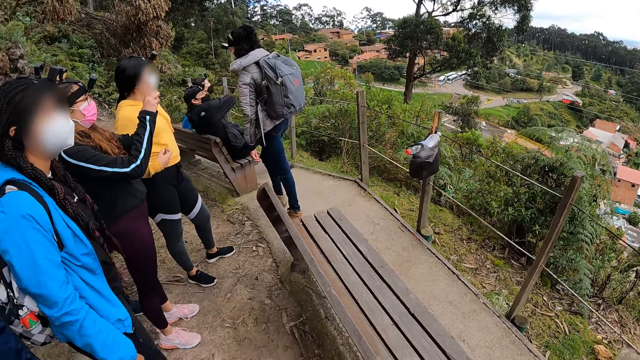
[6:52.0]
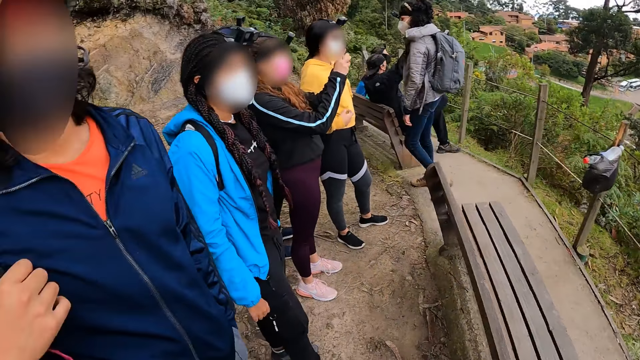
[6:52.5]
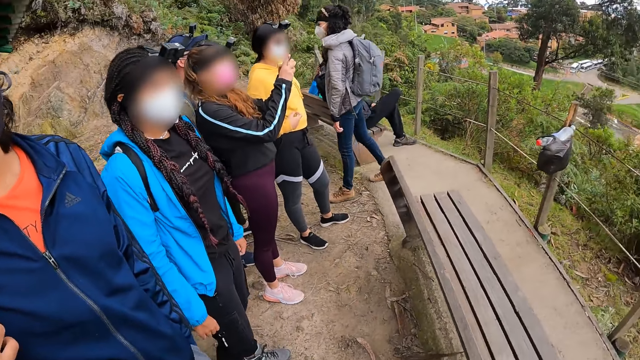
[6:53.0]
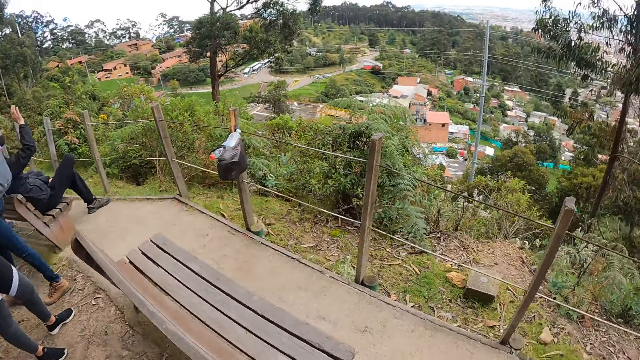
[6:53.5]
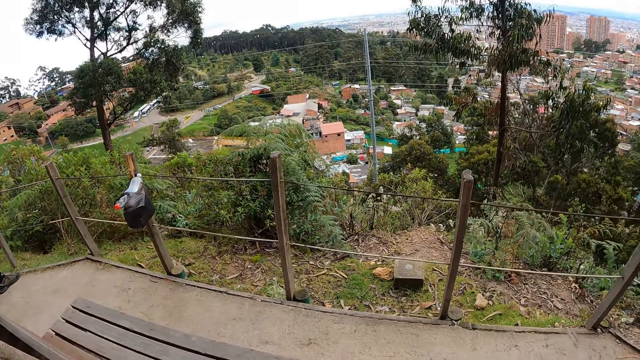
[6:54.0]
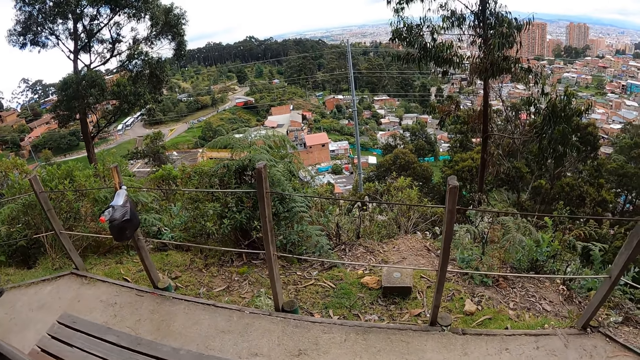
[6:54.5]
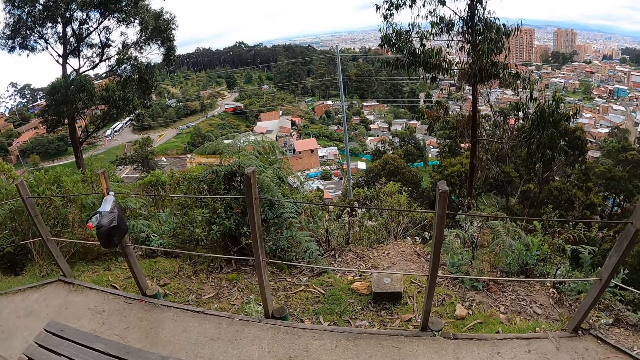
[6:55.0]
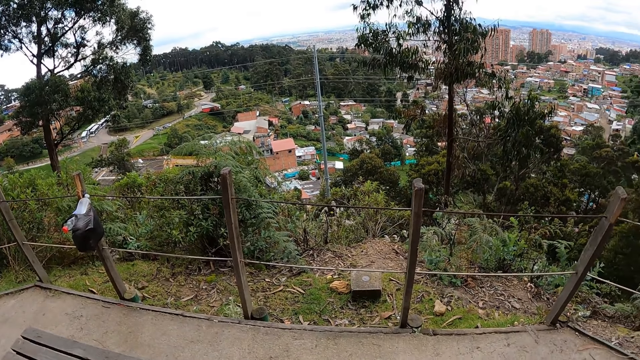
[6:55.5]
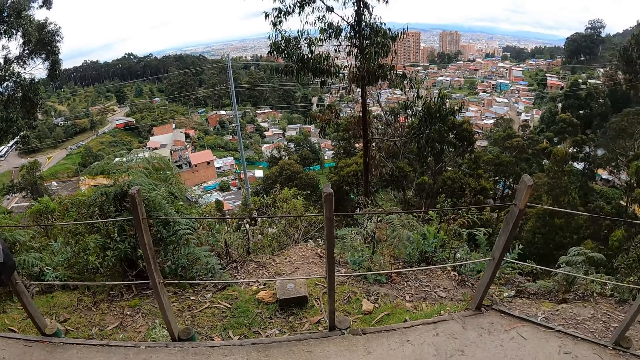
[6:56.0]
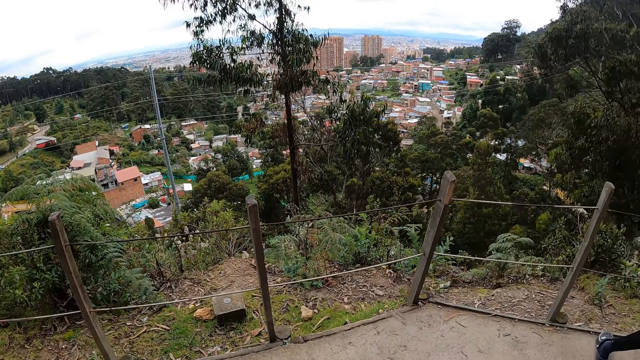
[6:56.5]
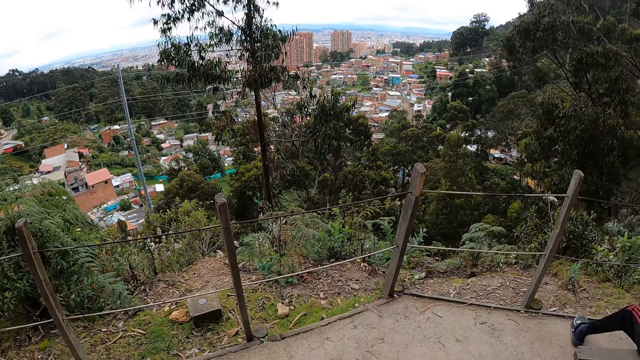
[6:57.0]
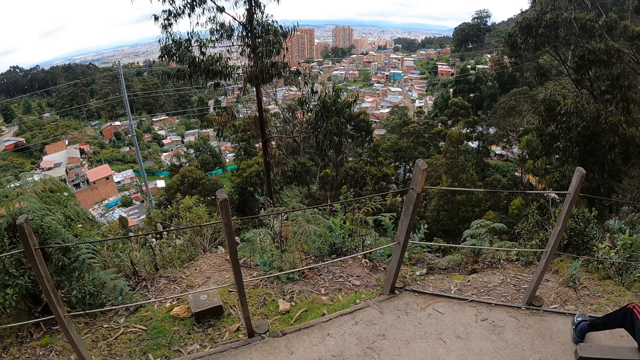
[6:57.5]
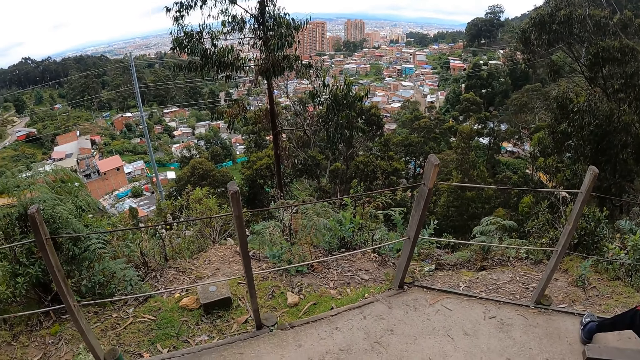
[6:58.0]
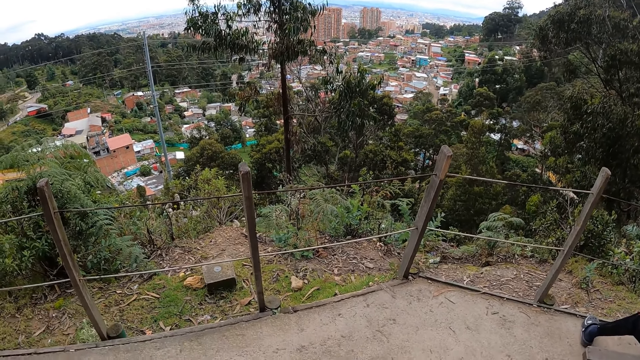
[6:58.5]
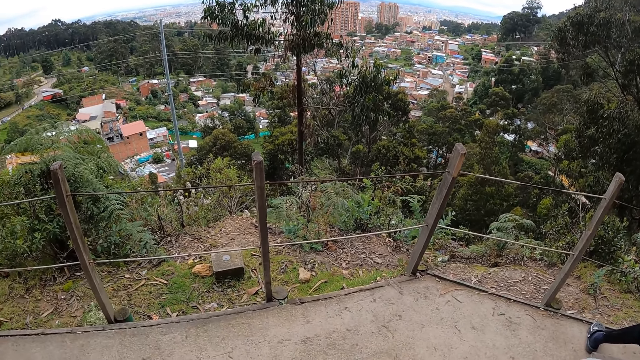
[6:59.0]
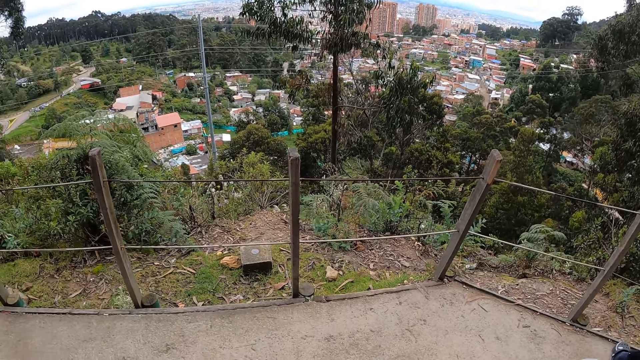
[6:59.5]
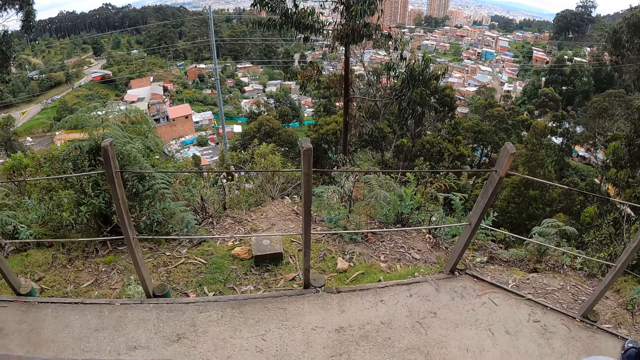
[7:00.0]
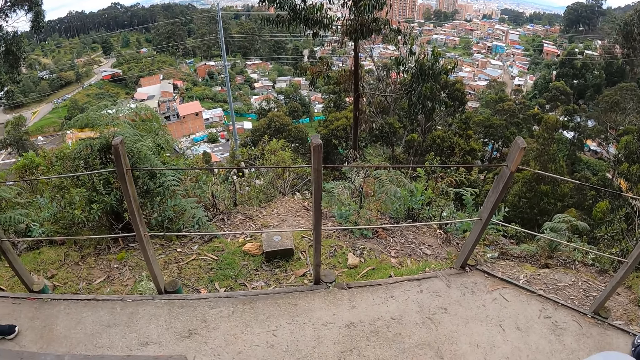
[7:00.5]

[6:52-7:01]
A woman takes a photo with a phone in both hands. The camera wearer stares around.

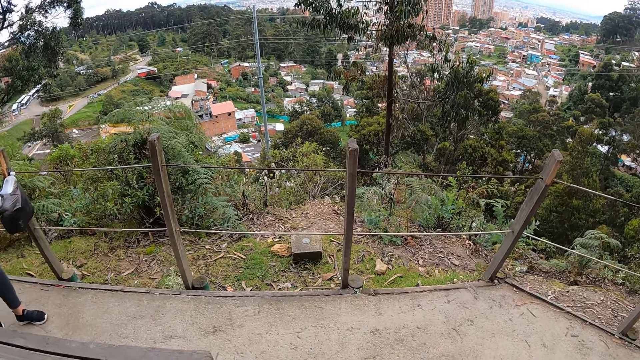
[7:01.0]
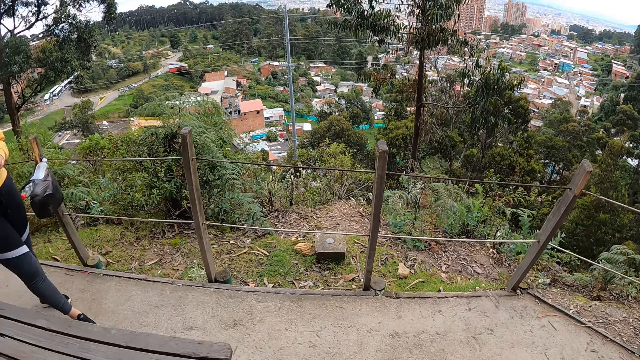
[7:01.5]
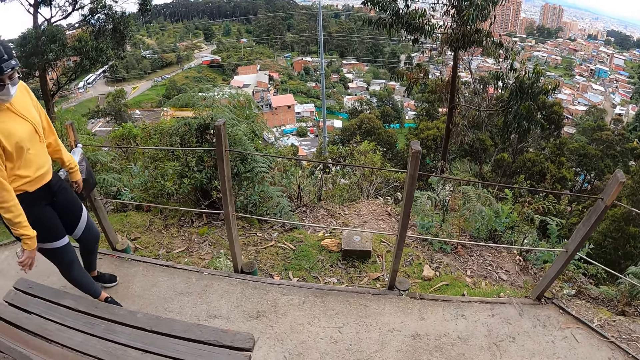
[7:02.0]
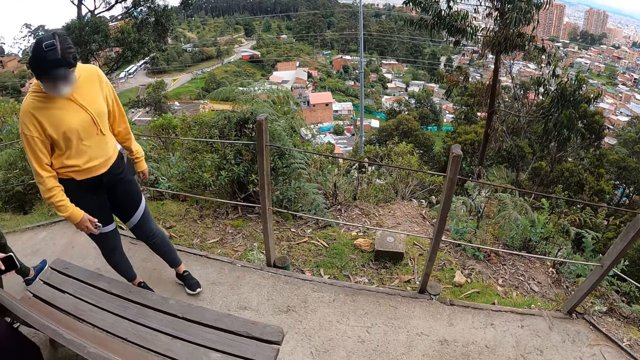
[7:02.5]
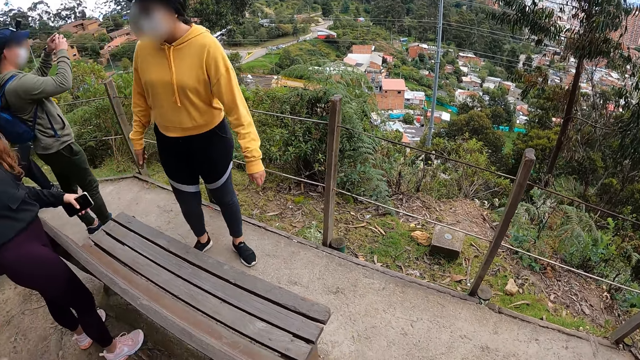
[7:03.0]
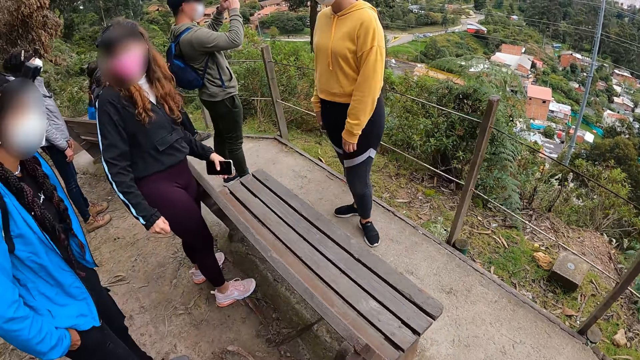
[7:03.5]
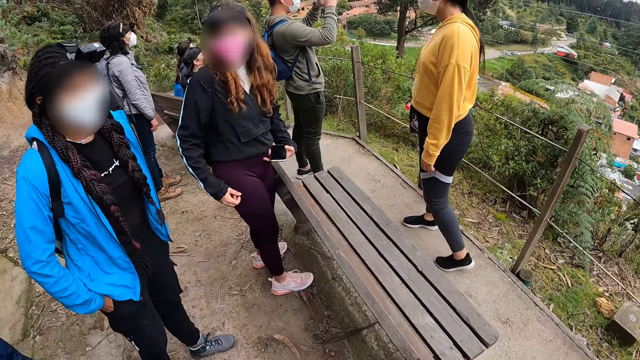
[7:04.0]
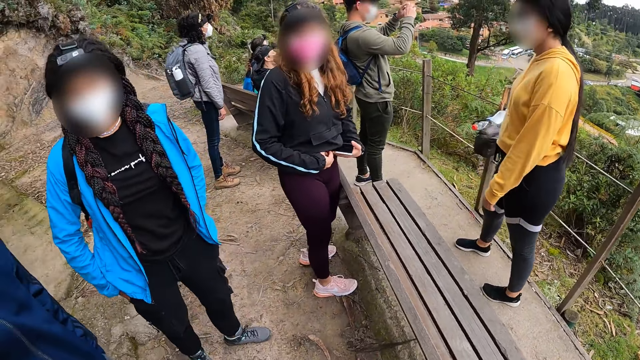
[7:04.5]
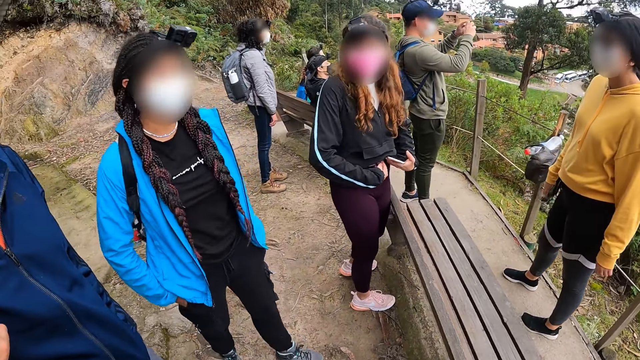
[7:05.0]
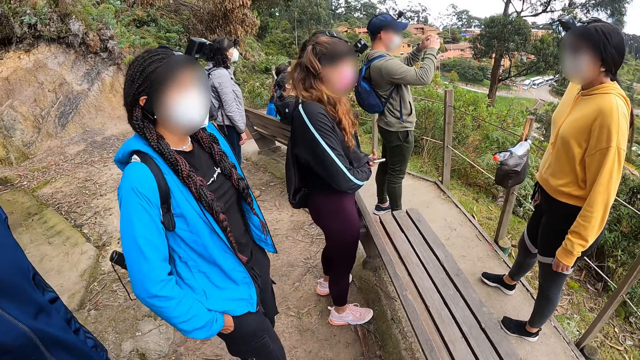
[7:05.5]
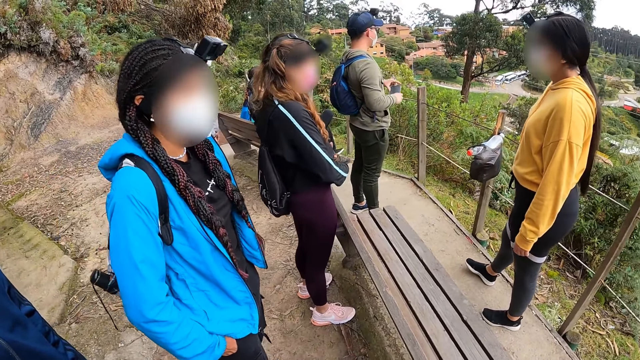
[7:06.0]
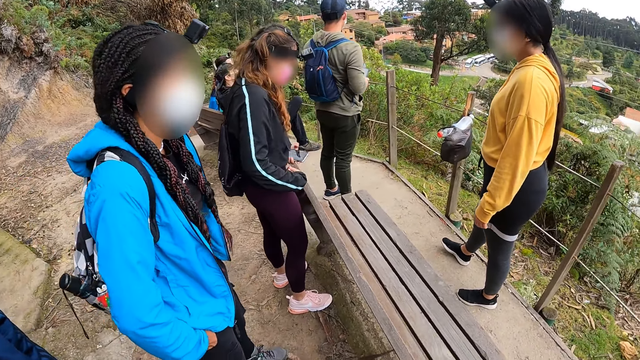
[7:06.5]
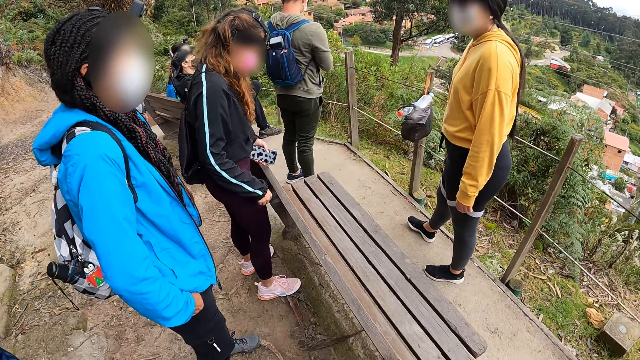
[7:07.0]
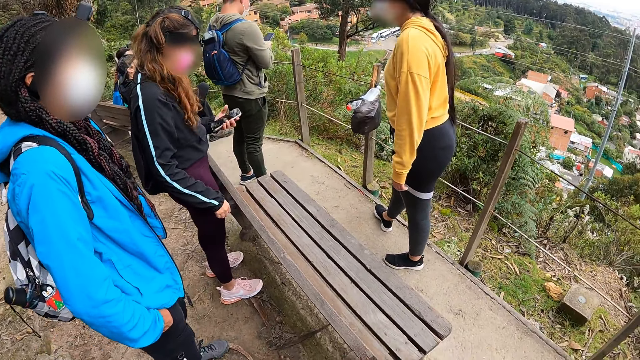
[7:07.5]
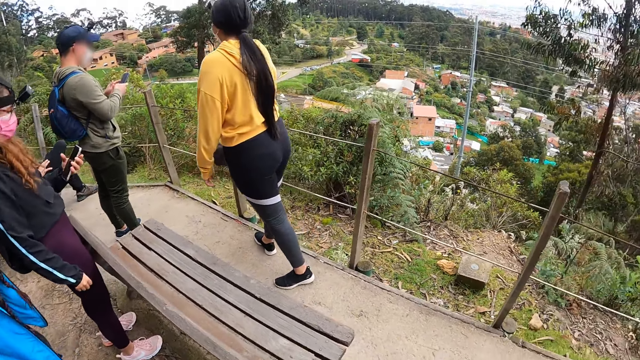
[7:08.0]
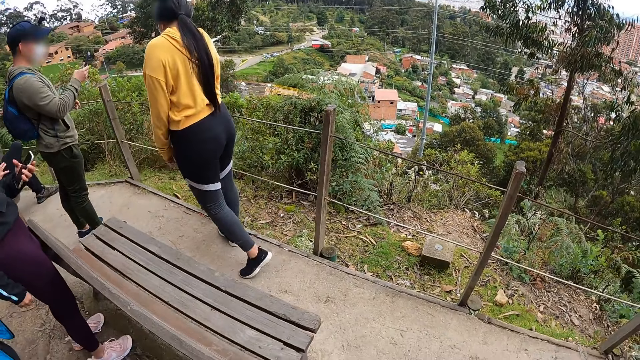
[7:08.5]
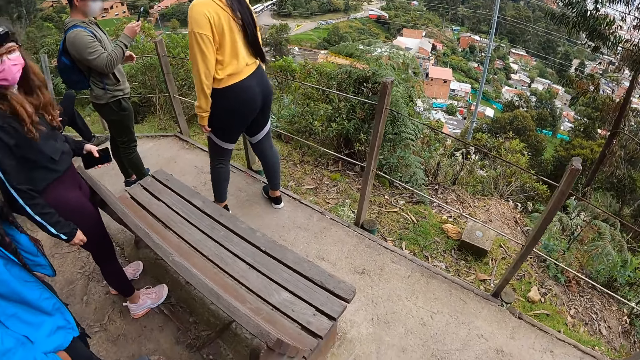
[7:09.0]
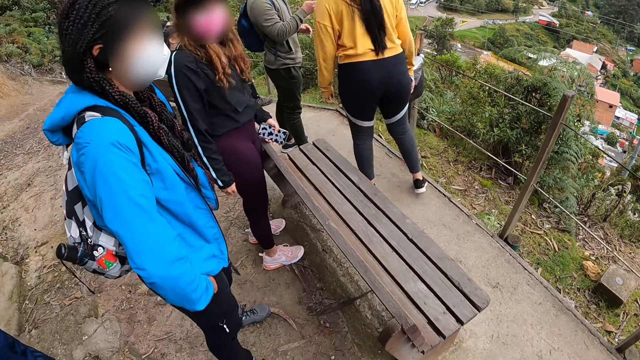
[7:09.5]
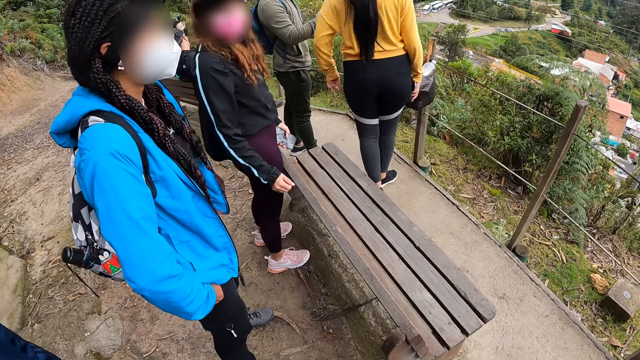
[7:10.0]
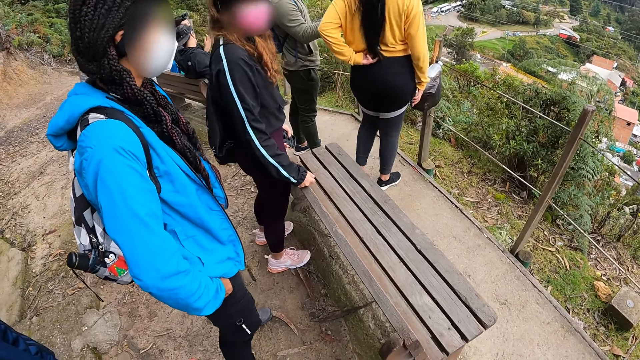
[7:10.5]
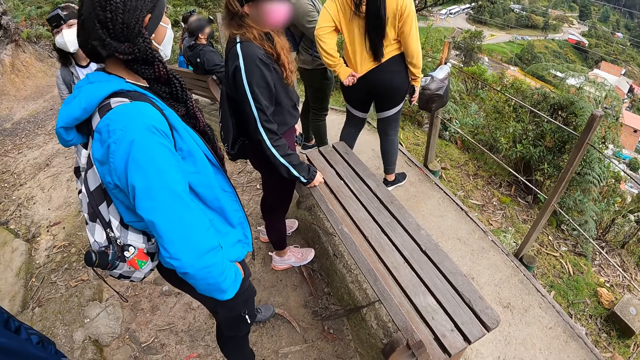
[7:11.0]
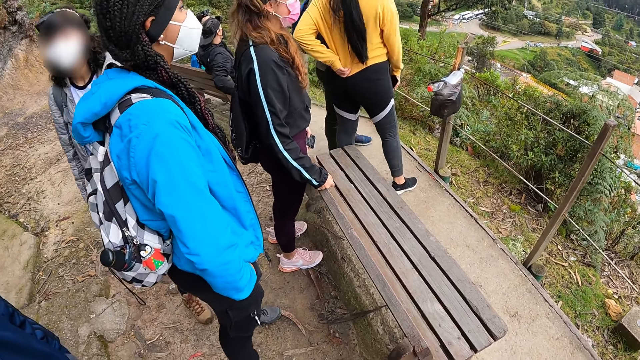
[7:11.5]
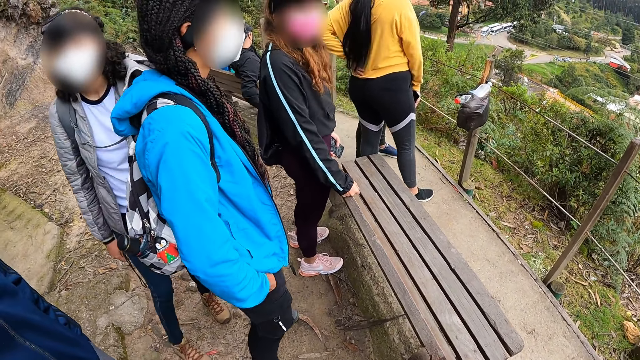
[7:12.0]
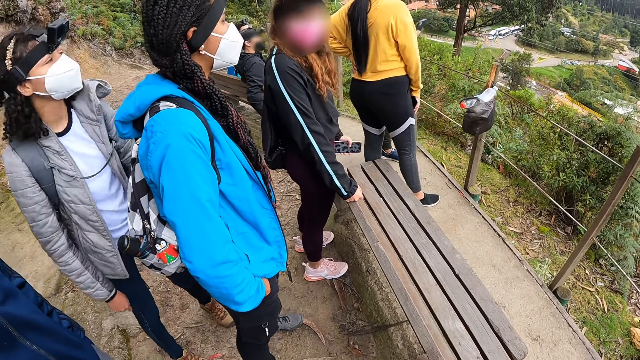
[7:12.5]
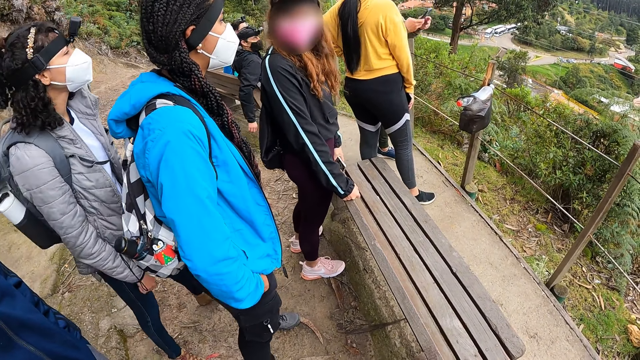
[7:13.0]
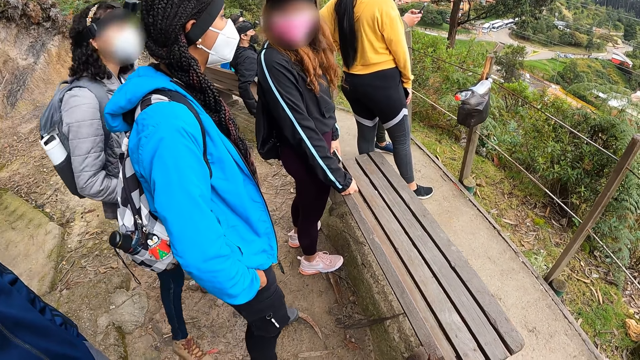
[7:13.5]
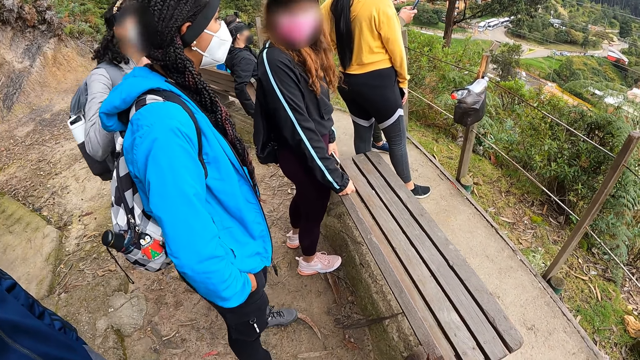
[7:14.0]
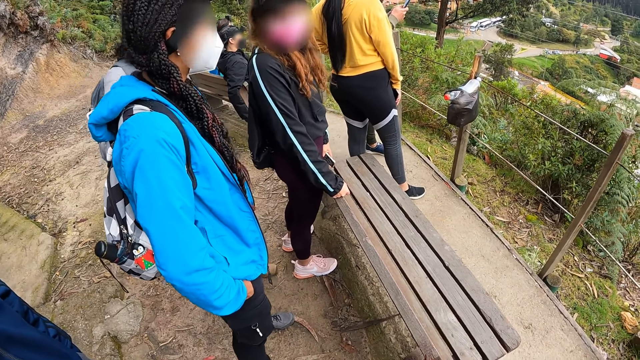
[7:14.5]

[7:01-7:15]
A man takes a photo with a phone in both hands. A woman adjusts her shirt with both hands. A person looks at the phone. Another person uses the phone. A third person turns around. The woman places her left hand on the chair. The woman places her right hand on the chair. Another woman adjusts her sweater with her left hand. A fourth person walks around. The first woman places her left hand on the chair. The man operates the phone with both hands.
